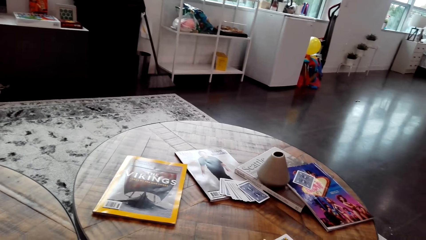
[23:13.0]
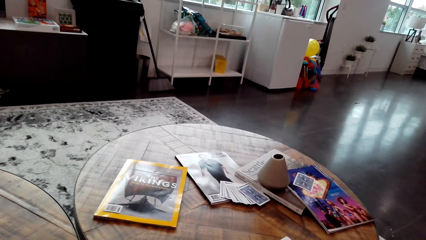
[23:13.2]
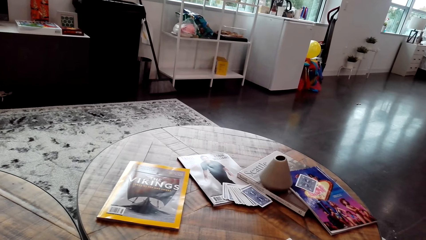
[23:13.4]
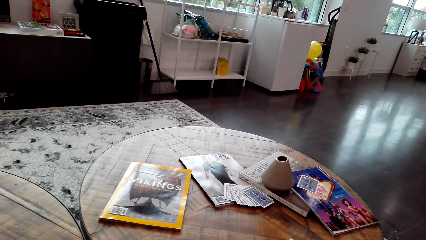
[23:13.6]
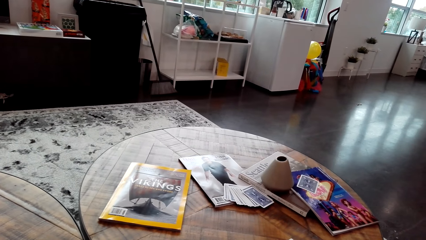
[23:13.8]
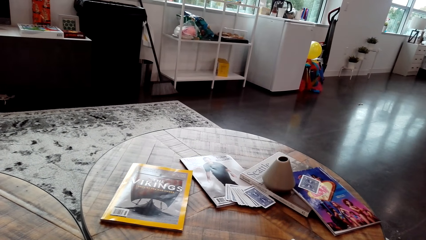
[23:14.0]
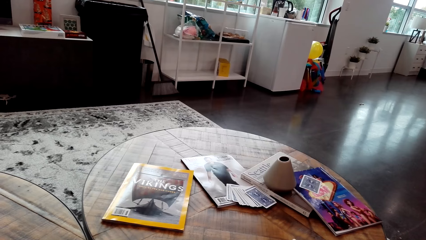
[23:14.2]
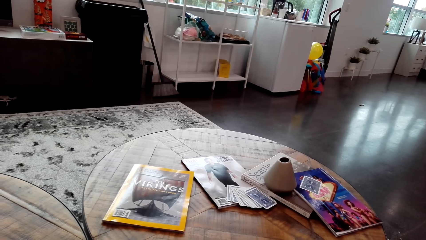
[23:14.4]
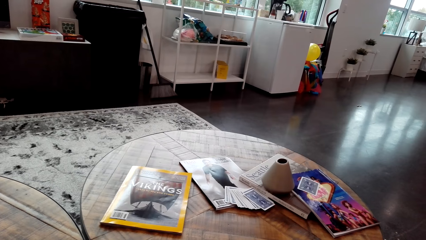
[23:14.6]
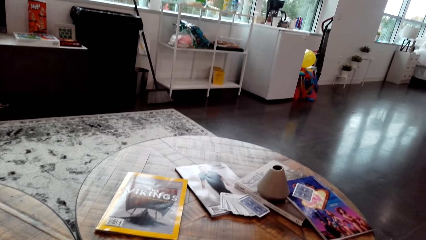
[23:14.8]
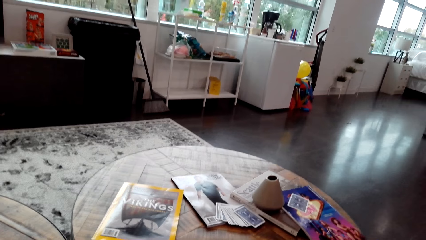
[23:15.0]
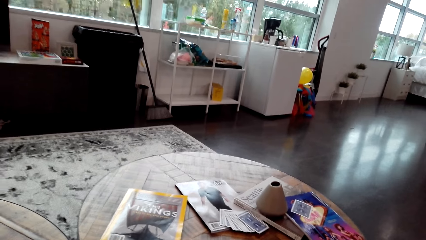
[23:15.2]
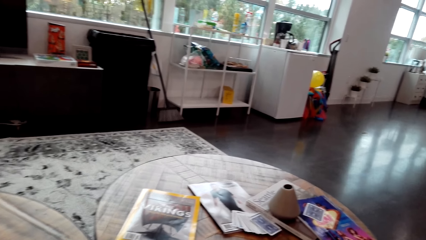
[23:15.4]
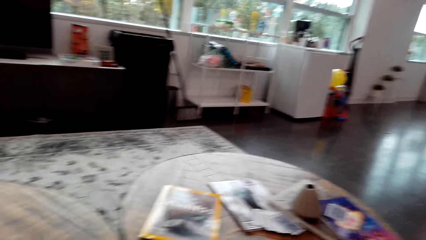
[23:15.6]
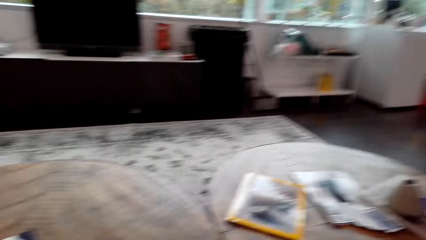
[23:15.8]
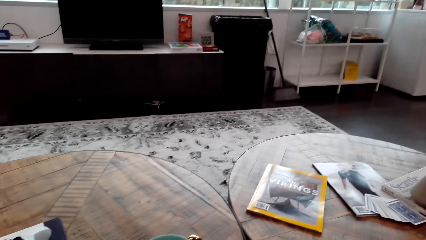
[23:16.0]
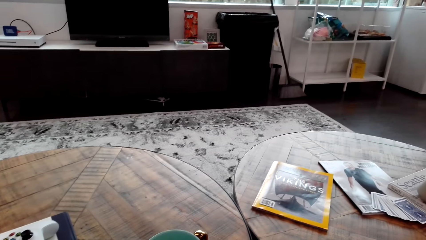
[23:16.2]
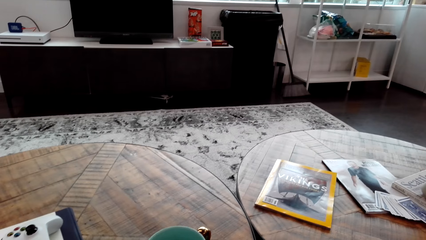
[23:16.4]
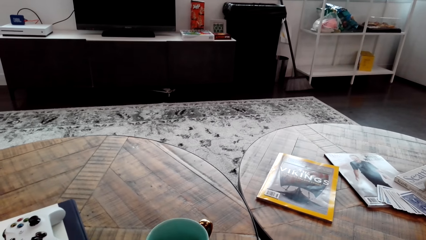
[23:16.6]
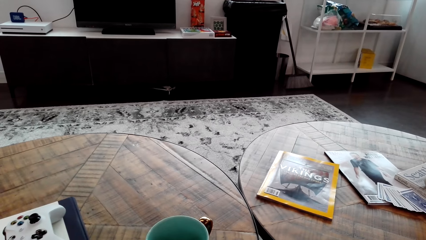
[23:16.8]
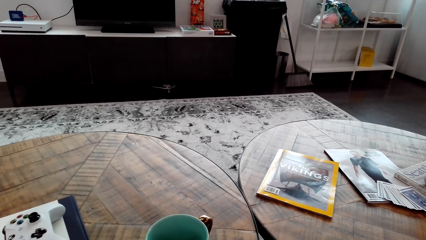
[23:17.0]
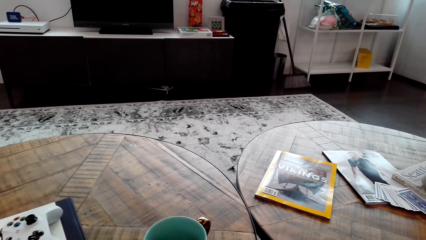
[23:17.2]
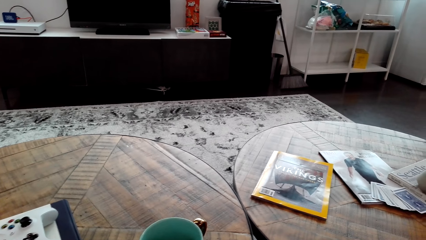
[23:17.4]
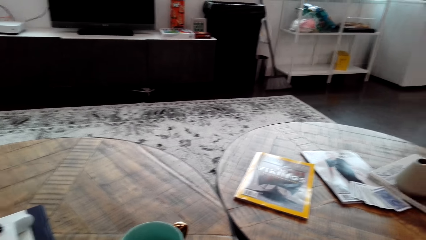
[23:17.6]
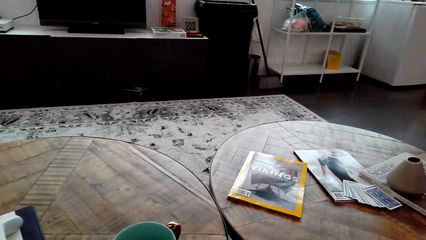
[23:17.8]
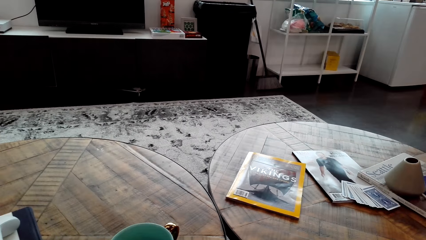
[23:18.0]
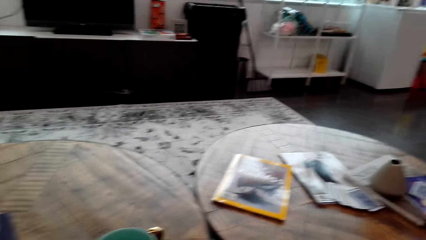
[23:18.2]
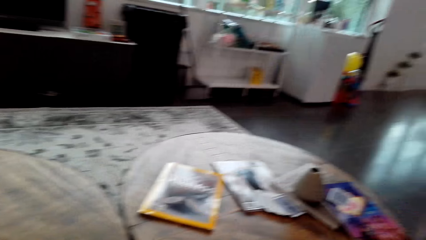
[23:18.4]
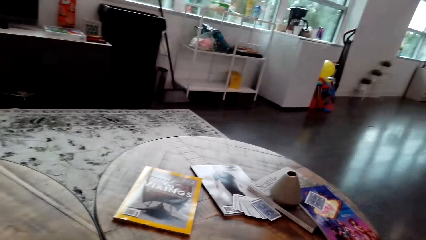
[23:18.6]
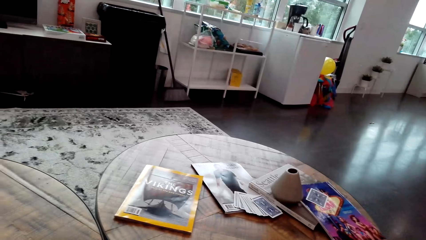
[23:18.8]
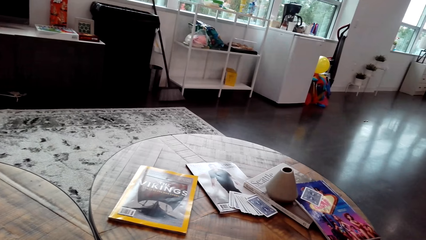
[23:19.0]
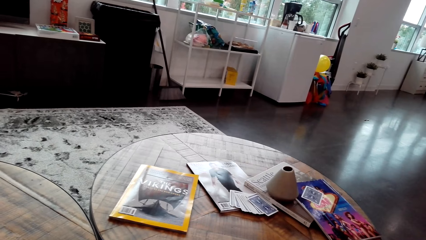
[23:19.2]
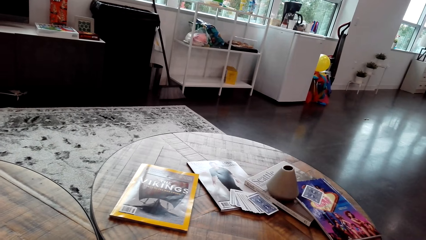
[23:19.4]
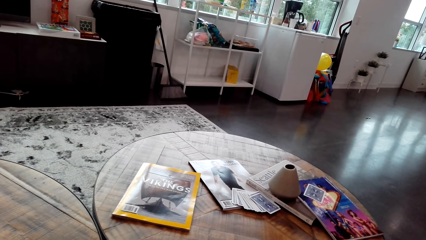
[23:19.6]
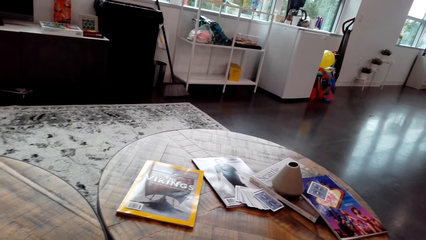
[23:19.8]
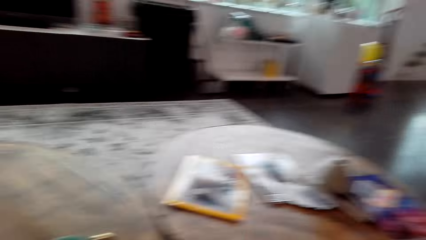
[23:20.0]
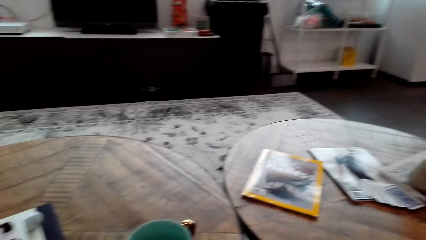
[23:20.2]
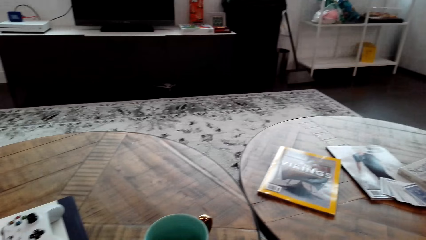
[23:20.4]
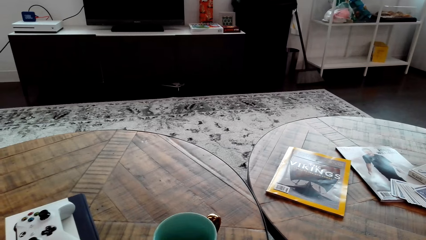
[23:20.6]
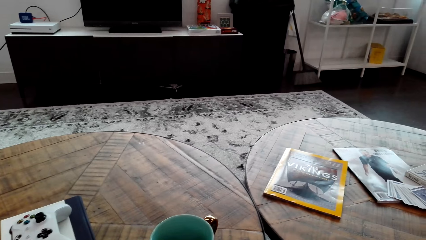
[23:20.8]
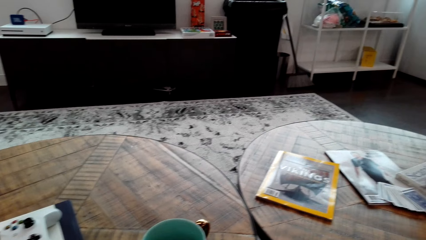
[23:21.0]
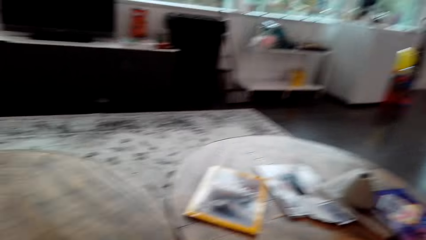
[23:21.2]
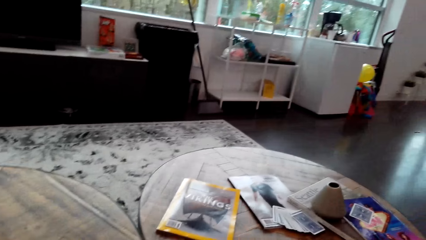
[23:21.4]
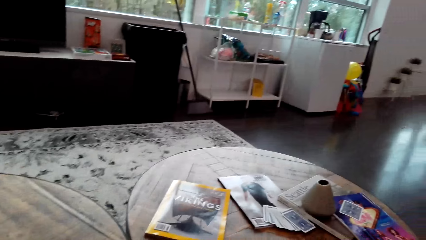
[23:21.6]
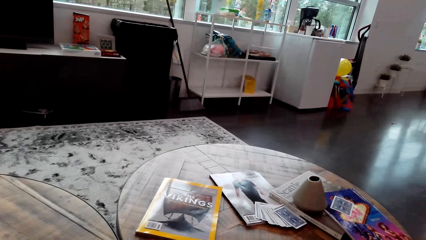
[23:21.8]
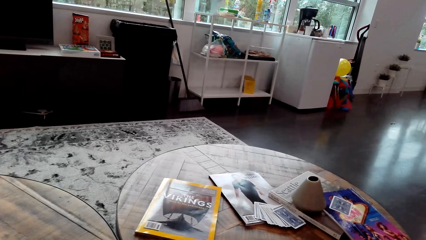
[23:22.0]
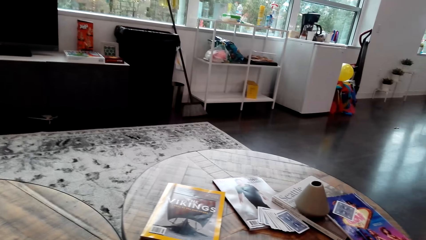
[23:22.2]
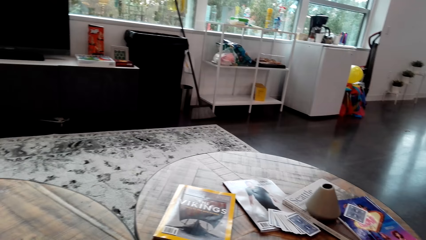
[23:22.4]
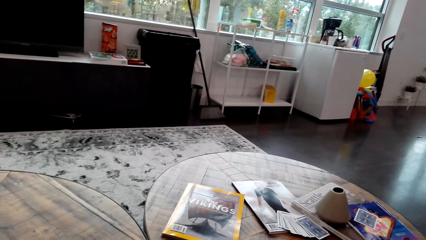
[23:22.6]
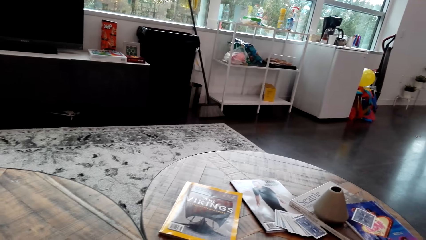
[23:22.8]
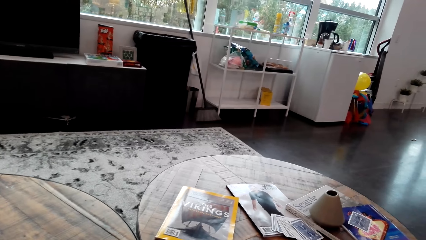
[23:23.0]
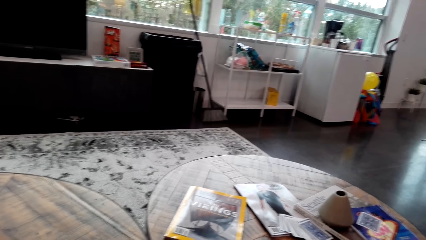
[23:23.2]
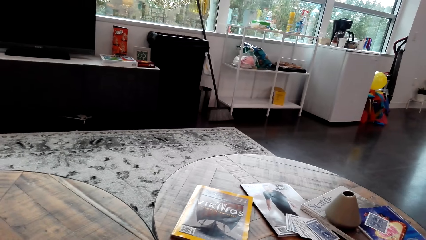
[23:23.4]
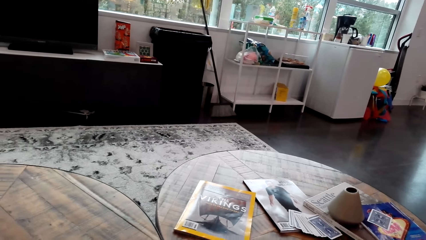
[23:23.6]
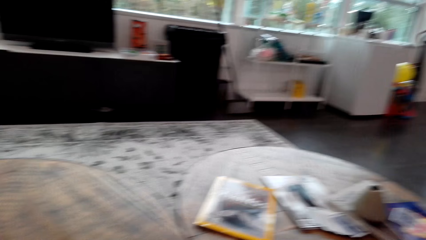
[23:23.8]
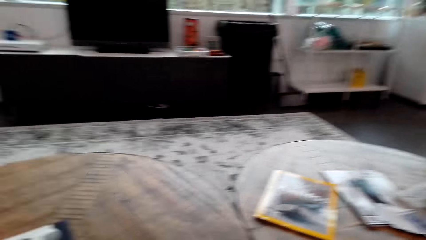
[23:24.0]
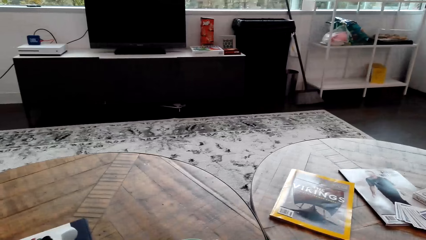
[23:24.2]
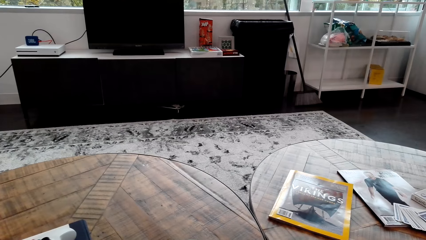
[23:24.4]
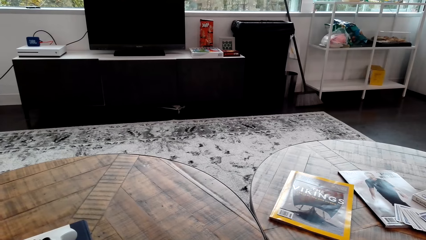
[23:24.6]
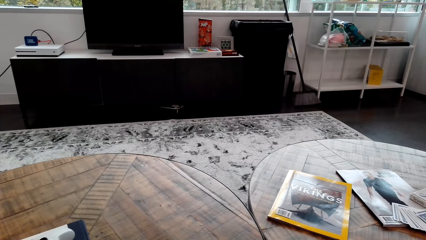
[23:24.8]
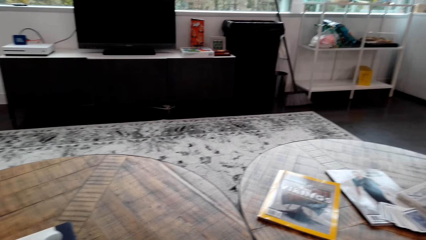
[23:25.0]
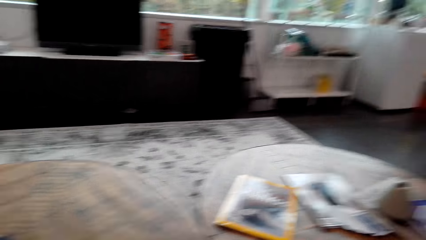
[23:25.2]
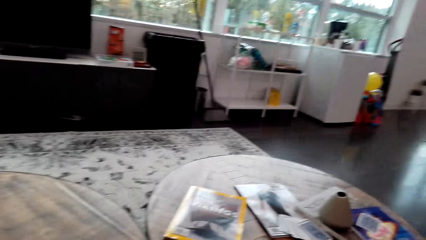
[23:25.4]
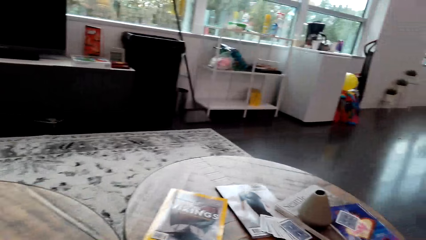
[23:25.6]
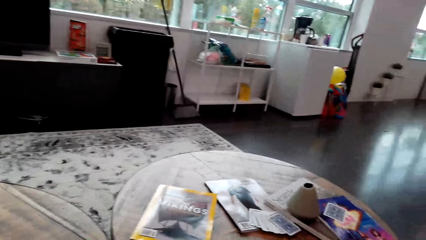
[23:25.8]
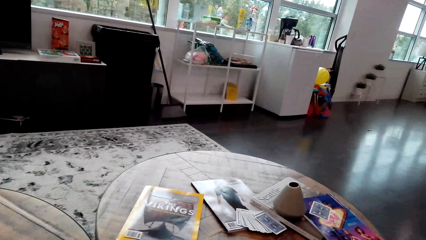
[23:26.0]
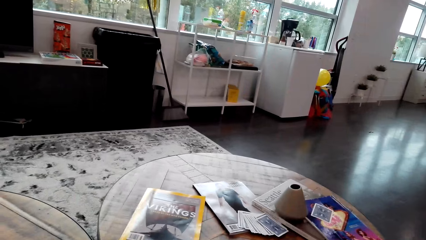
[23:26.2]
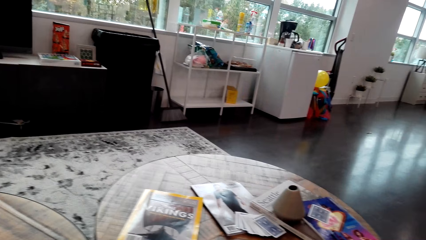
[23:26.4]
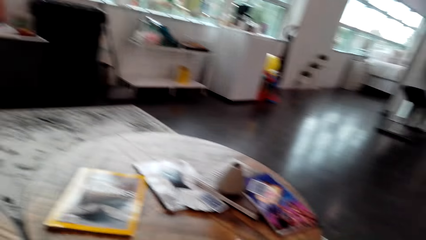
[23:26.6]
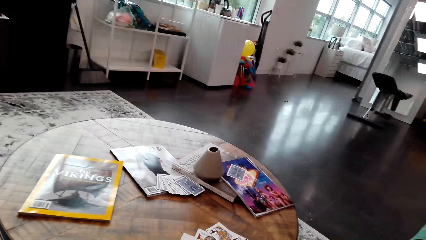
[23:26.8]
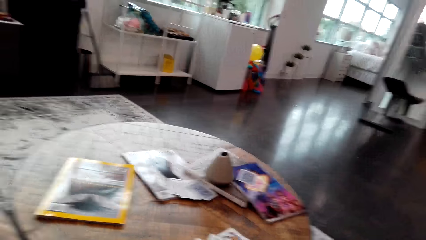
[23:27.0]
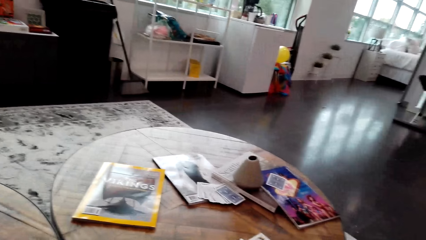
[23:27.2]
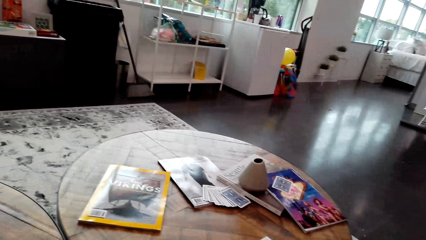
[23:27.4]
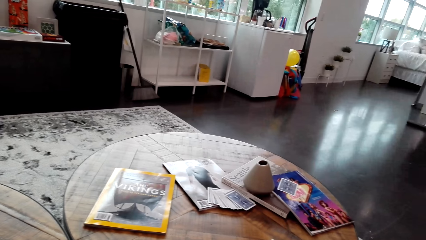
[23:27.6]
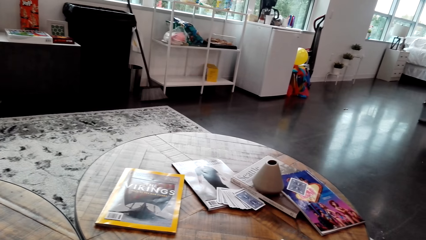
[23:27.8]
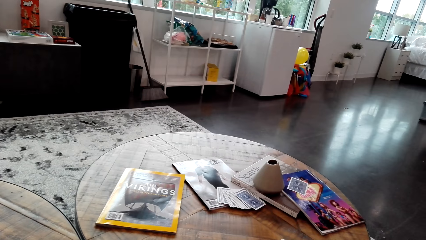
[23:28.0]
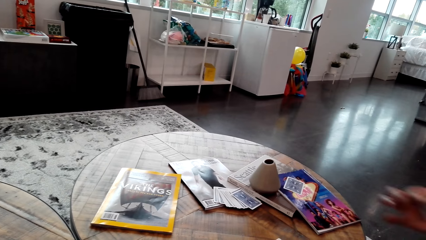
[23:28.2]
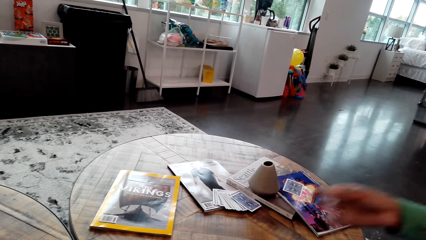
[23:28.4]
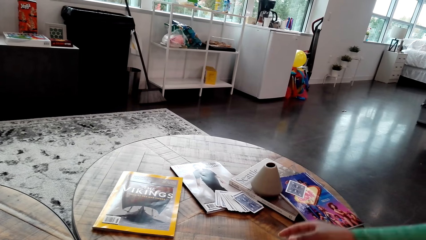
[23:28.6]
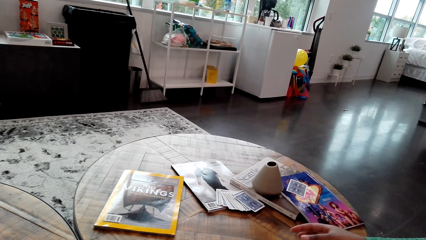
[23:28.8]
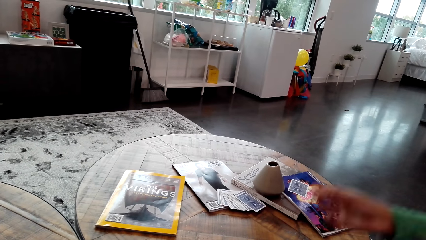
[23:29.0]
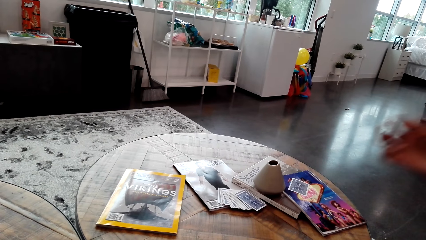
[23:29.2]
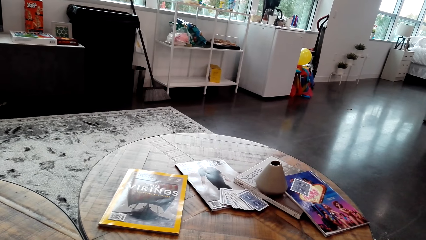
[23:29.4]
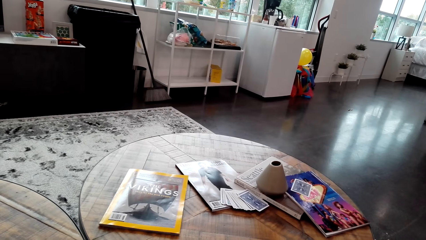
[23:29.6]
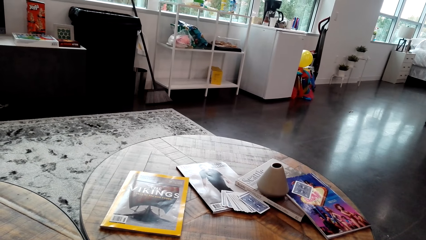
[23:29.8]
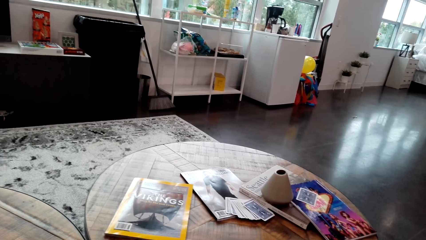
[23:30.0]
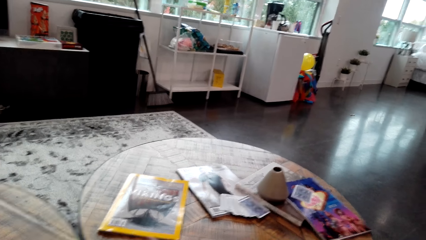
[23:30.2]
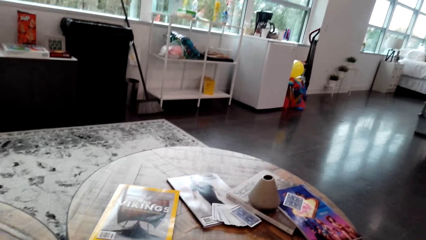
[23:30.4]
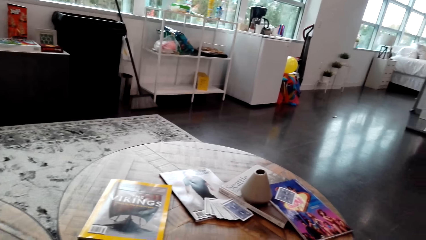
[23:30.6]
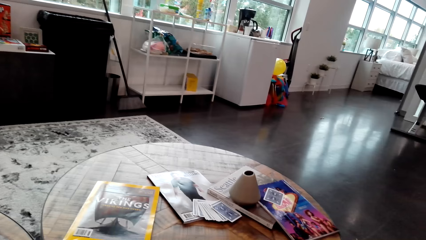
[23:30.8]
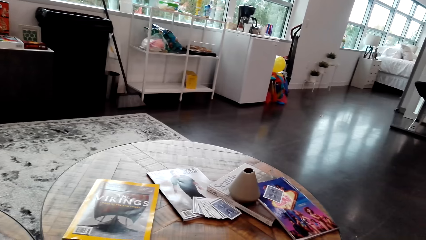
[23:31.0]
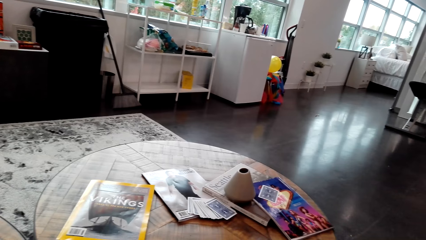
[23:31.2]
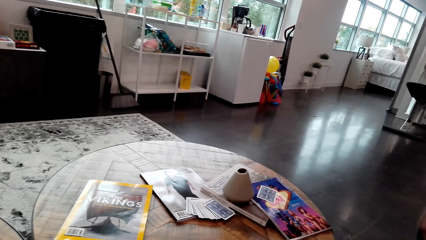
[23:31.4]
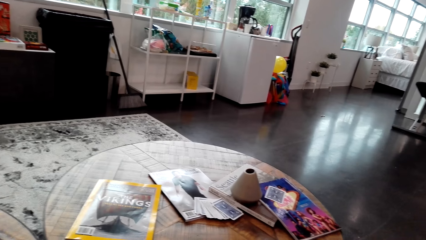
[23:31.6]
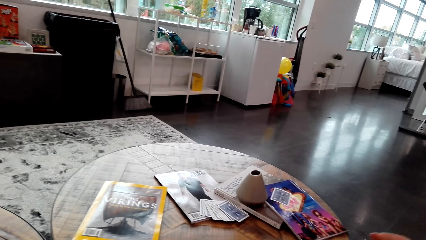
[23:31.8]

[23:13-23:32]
The camera wearer looks around. A man plays a card.
